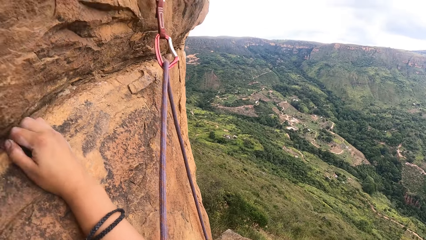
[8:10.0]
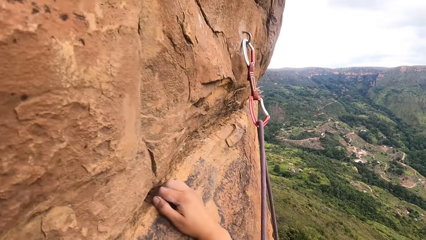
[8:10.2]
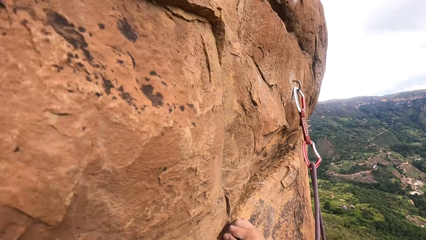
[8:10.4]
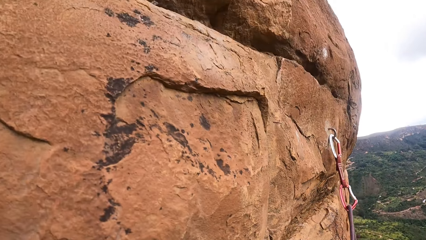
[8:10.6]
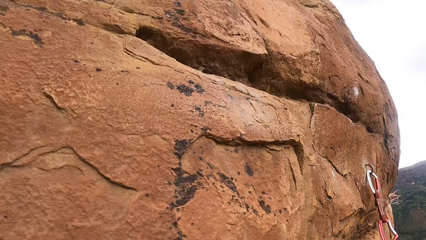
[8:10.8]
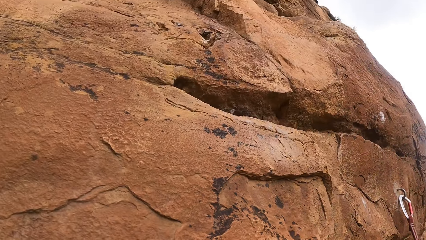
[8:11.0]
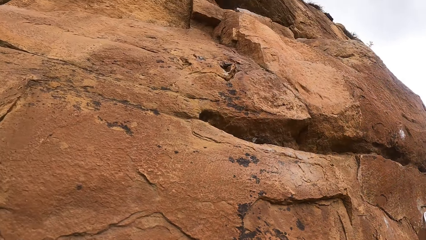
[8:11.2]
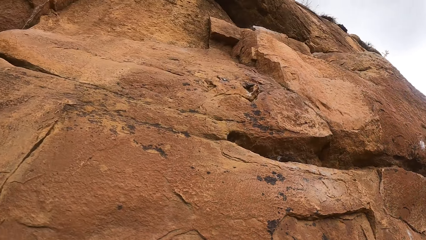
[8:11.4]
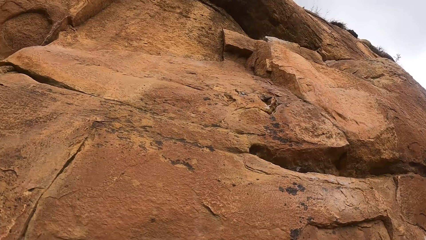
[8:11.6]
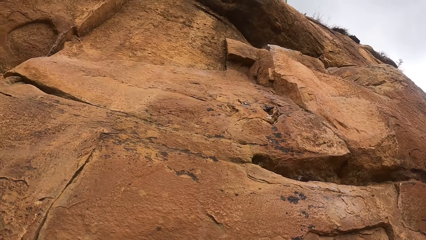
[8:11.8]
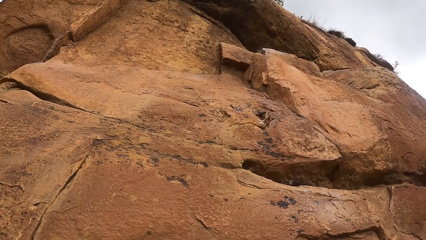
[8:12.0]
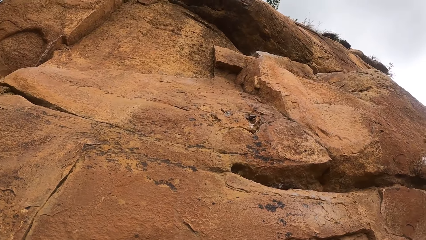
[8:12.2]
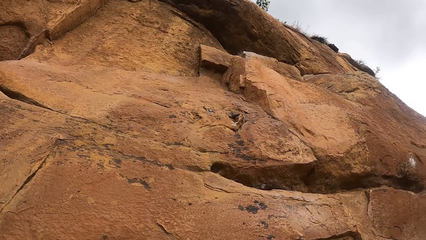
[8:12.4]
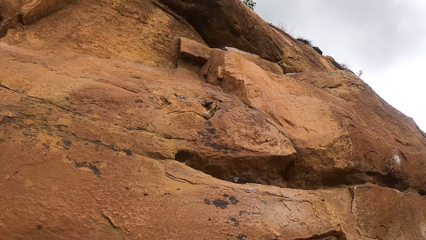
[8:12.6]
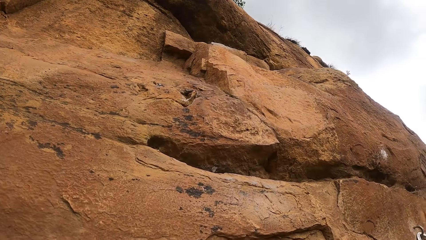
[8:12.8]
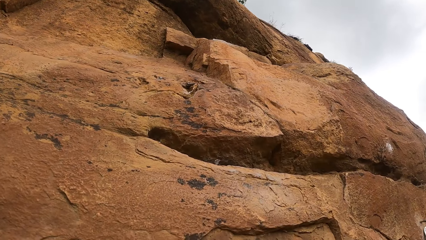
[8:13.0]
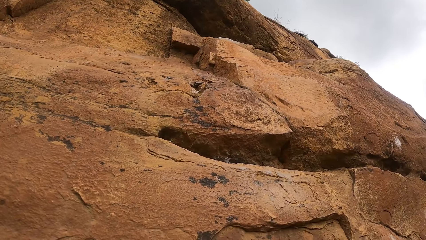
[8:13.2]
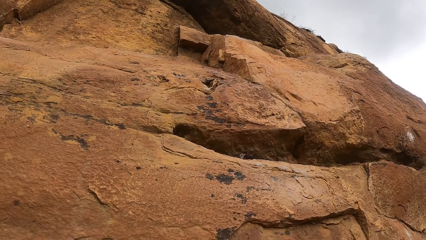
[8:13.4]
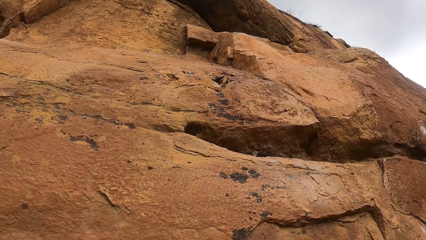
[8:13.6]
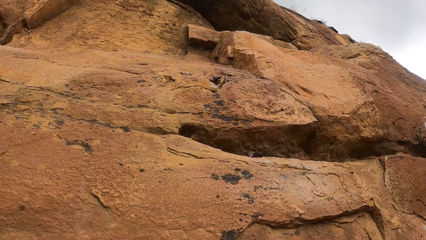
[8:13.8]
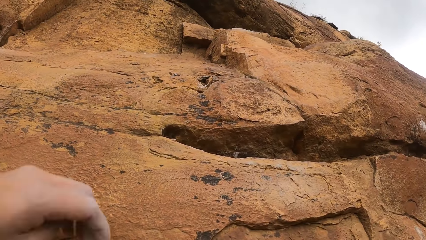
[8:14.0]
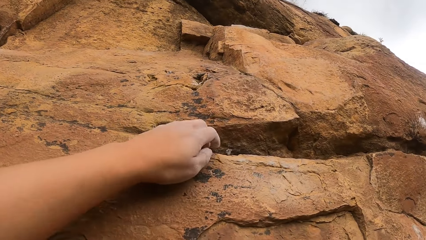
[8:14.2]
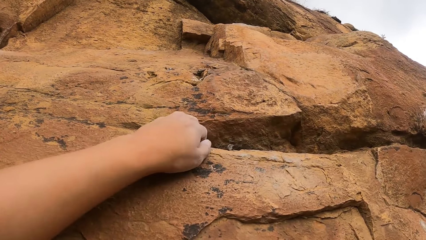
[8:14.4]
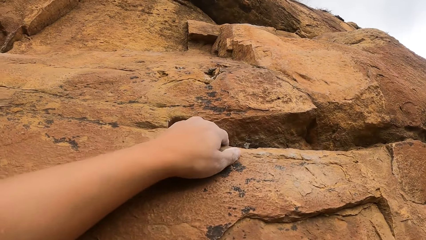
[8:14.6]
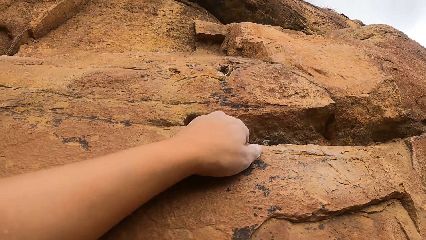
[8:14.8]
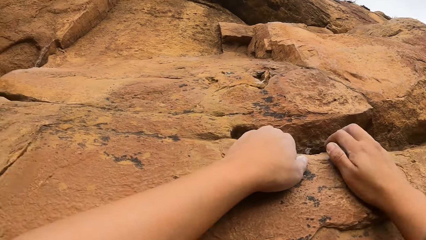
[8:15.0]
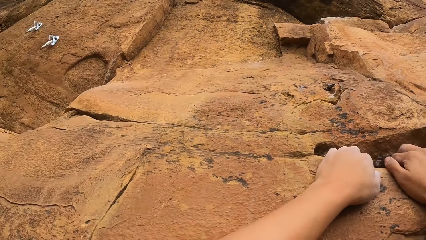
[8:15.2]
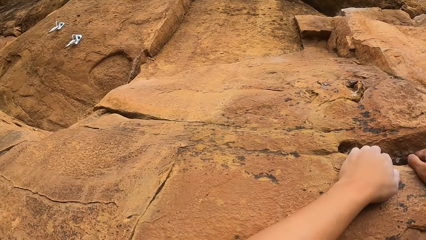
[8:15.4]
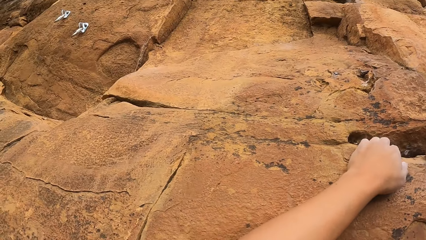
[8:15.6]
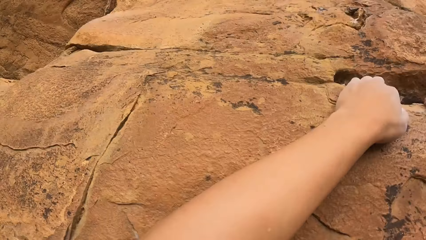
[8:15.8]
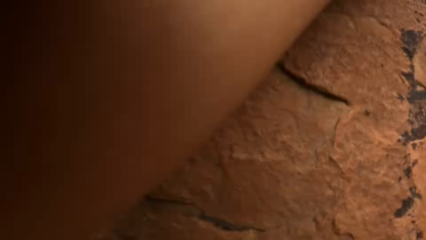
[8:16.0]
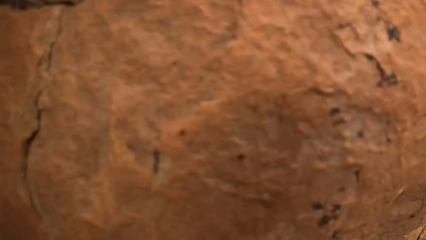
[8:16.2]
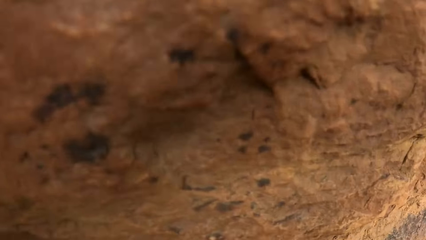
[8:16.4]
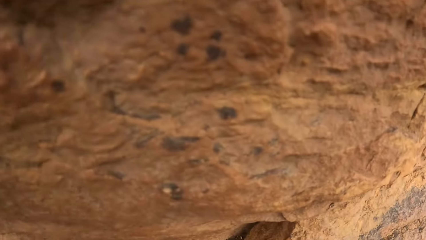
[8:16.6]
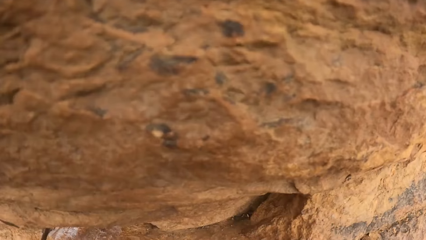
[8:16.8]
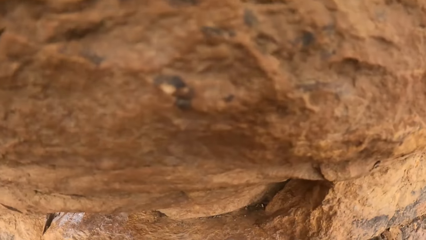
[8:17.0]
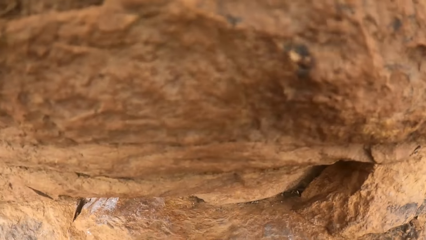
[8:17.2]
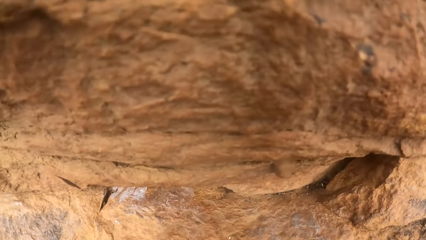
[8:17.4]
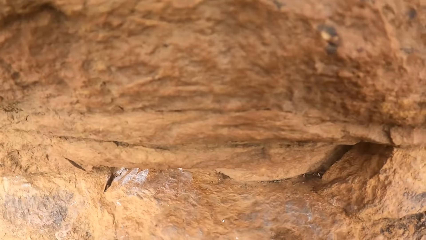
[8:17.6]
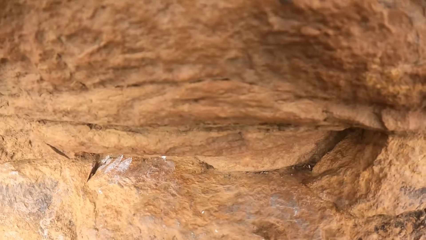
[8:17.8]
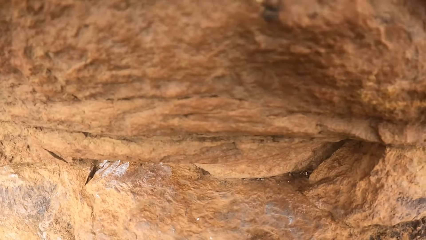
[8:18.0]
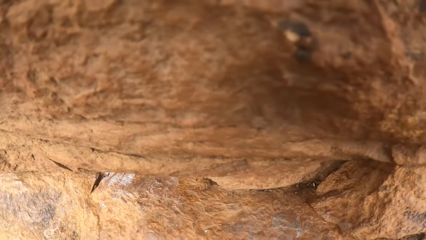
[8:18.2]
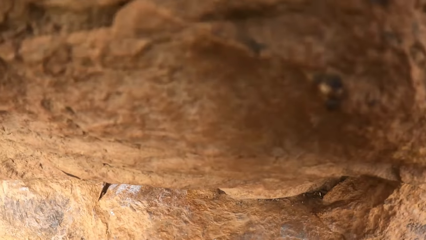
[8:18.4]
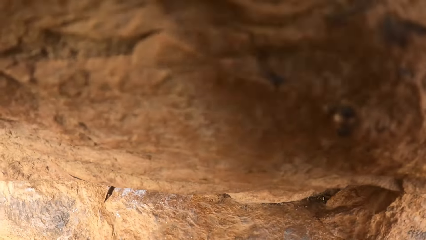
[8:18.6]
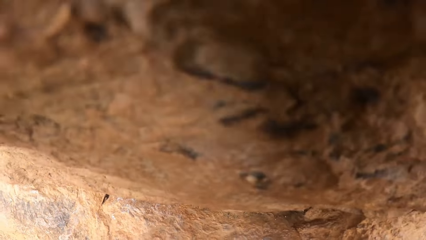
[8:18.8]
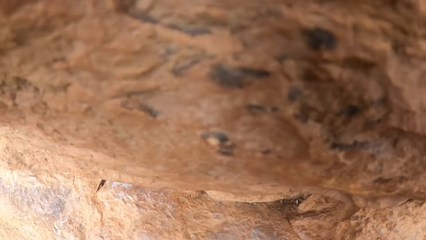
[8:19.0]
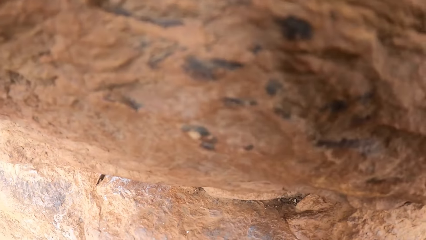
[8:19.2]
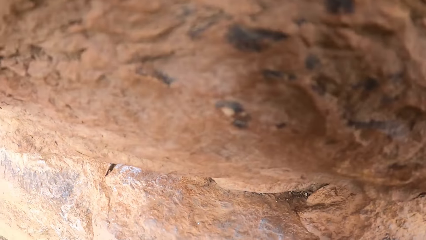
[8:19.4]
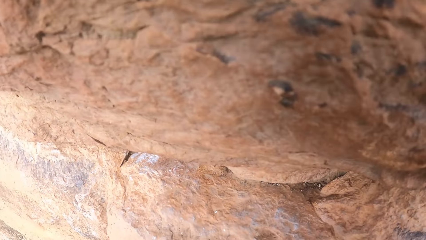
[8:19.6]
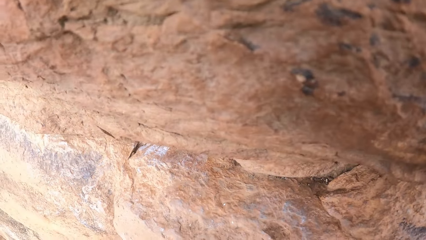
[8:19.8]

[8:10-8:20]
The camera wearer looks above a rock cliff. They climb the rock cliff.

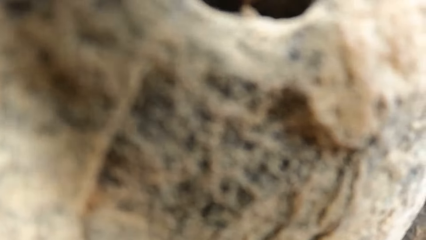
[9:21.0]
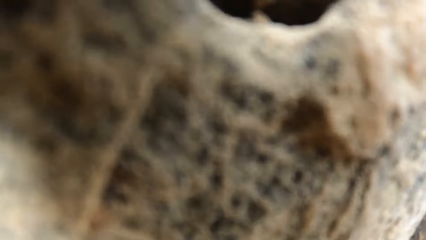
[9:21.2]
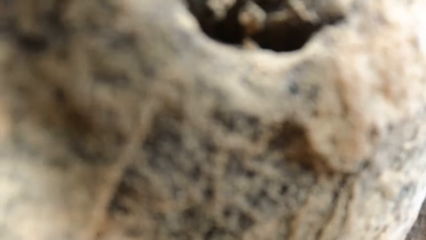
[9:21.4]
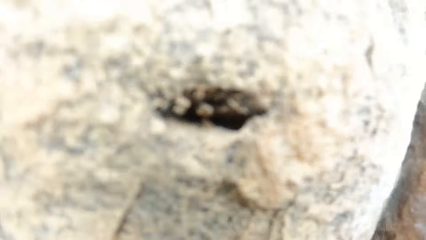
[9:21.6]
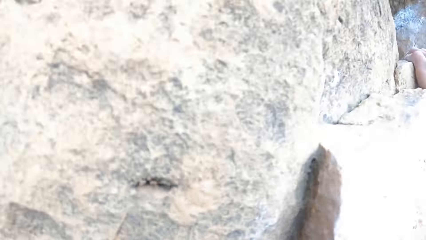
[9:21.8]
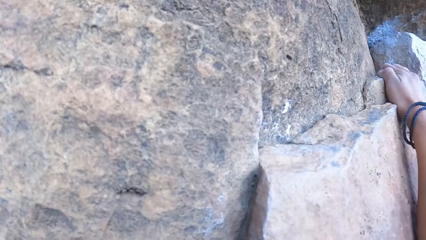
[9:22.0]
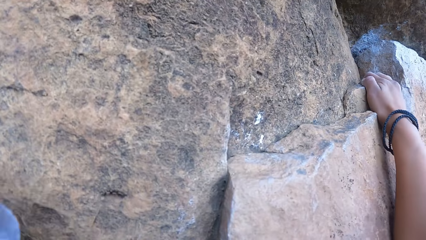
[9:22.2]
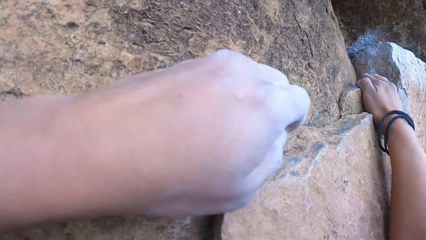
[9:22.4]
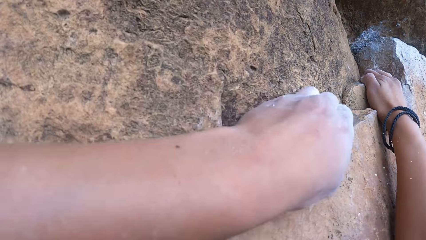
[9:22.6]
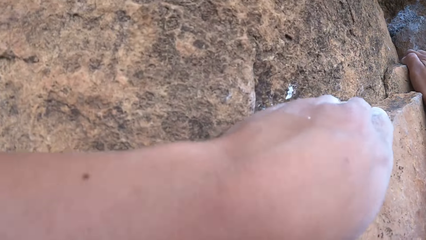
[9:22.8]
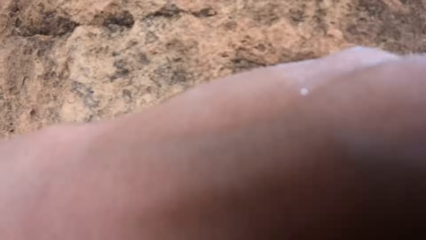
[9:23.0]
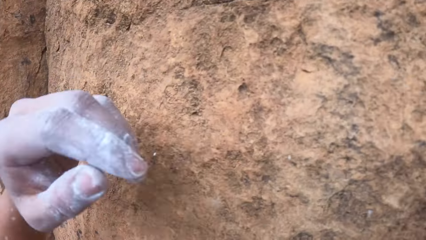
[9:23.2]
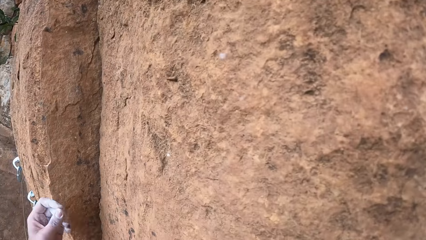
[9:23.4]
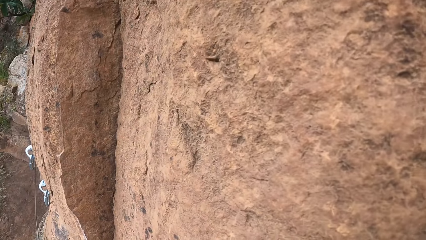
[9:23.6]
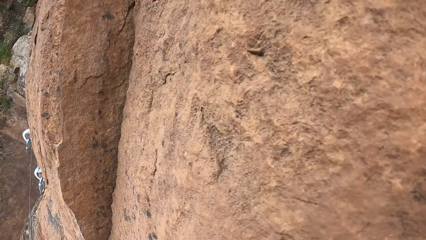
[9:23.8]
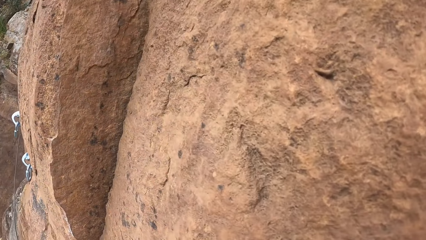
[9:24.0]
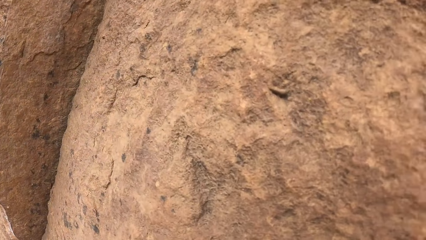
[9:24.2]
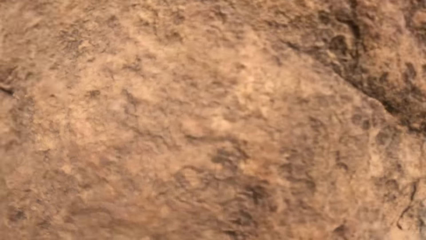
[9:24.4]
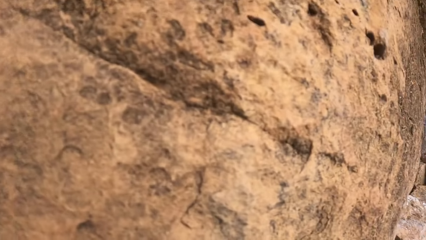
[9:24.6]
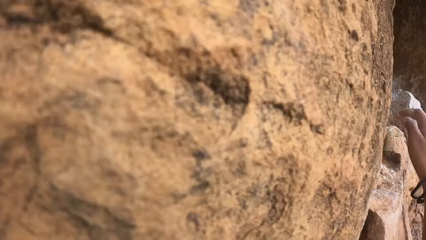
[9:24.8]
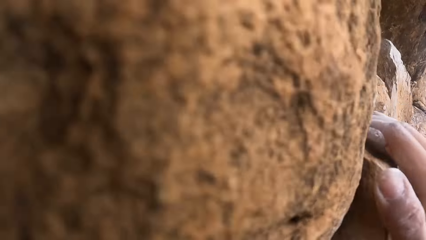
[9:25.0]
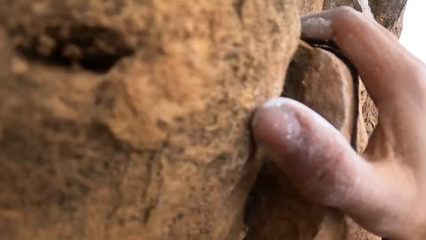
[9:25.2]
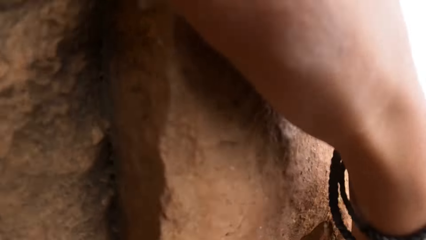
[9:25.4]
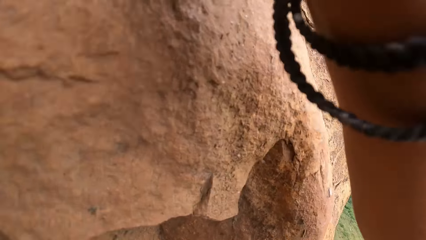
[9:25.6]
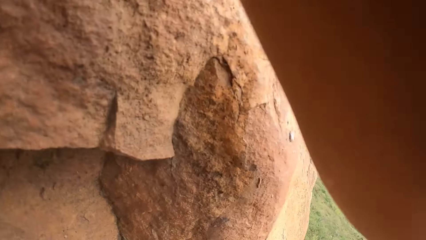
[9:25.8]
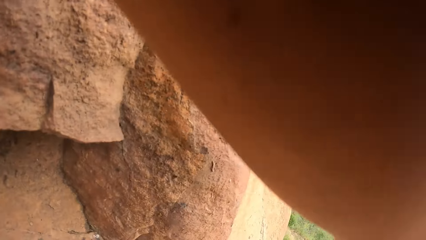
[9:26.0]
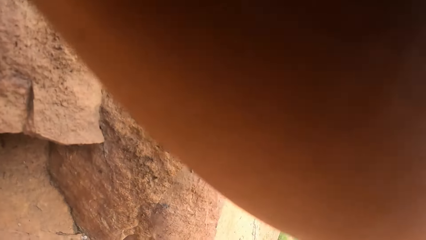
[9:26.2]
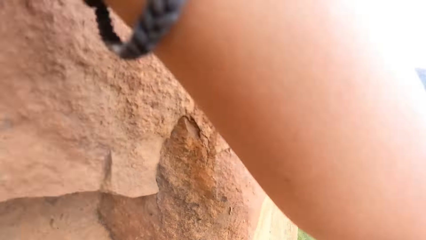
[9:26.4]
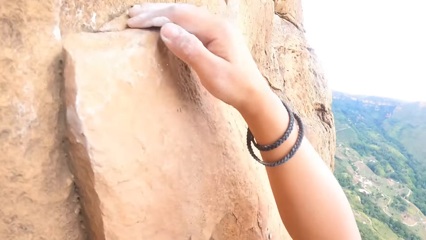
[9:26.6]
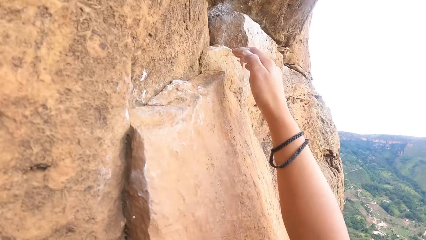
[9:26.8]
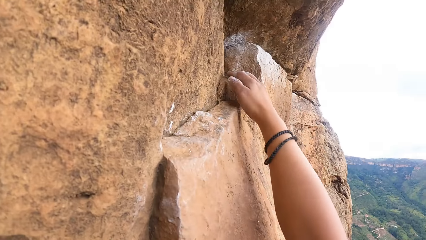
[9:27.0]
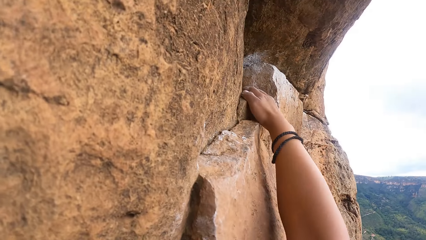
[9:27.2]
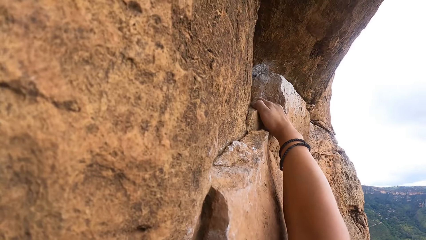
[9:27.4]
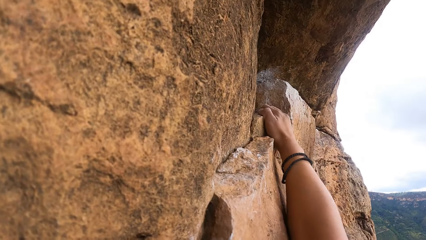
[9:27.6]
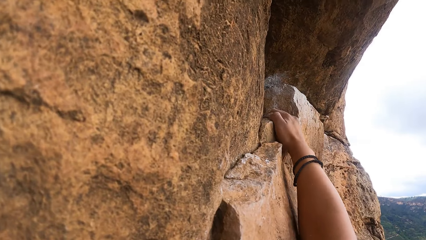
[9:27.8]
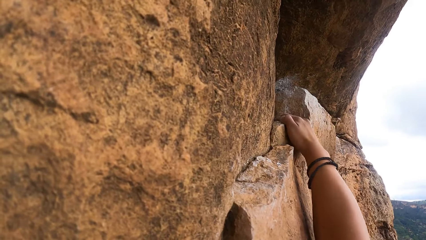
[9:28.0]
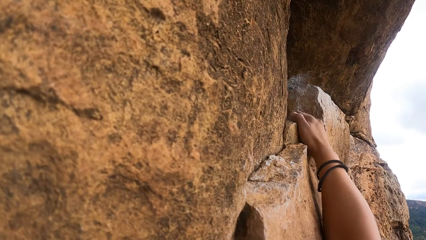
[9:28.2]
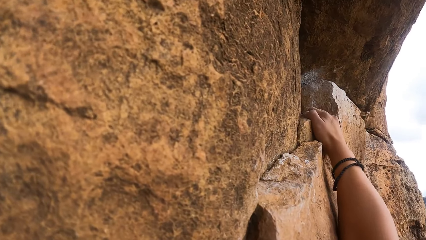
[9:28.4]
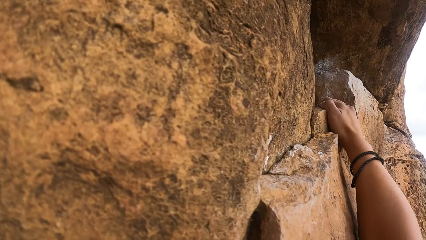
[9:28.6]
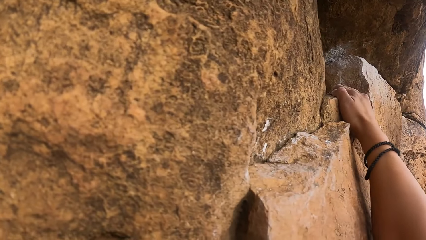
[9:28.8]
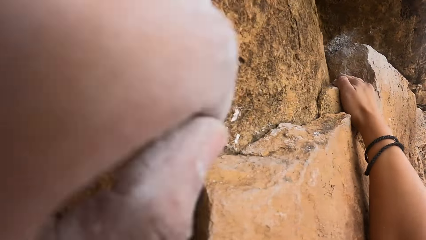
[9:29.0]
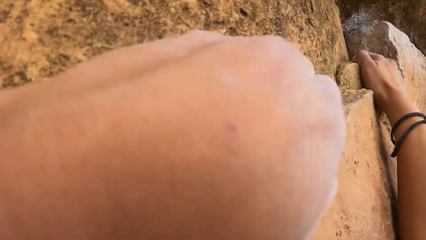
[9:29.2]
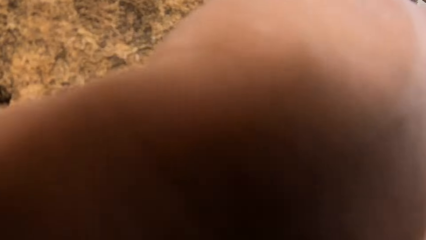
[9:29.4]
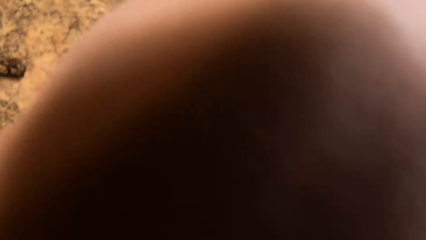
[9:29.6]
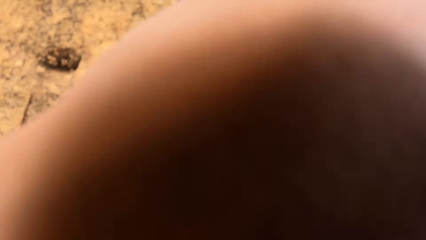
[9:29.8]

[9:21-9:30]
The camera wearer removes the stone on the rocky hill. They climb the rocky hill.
